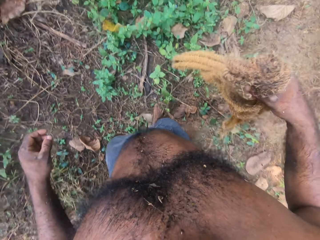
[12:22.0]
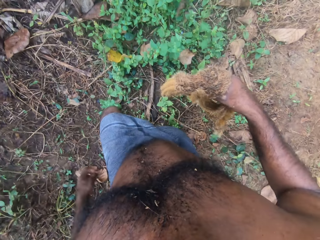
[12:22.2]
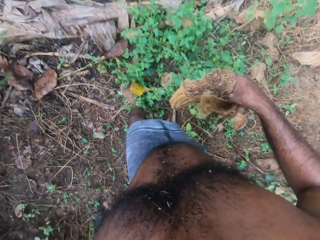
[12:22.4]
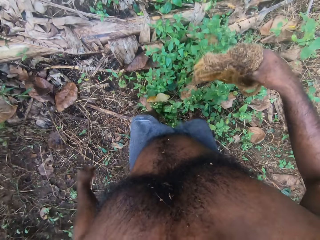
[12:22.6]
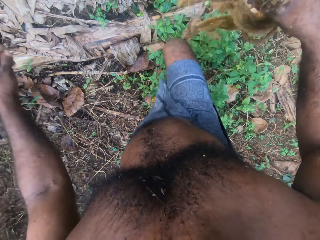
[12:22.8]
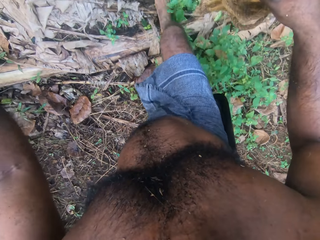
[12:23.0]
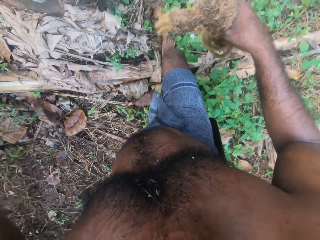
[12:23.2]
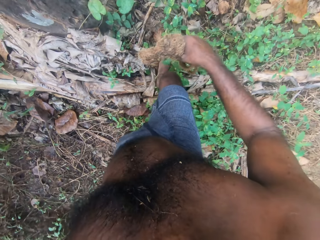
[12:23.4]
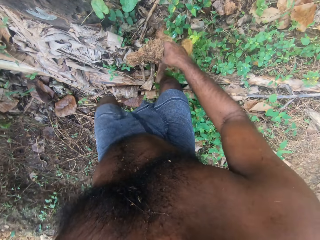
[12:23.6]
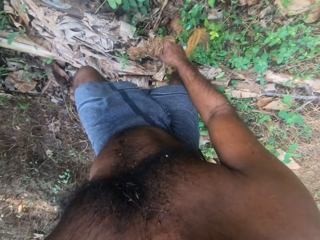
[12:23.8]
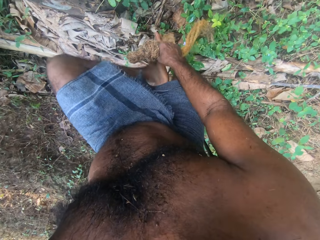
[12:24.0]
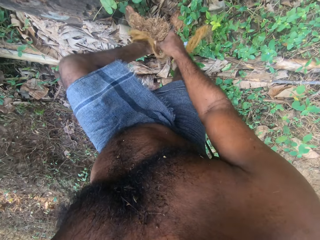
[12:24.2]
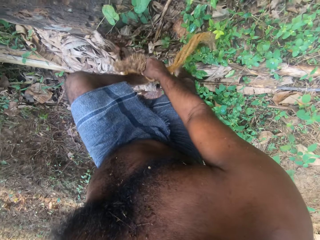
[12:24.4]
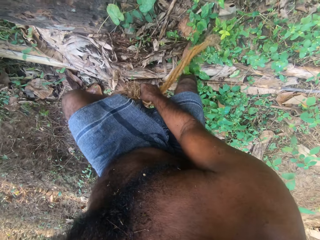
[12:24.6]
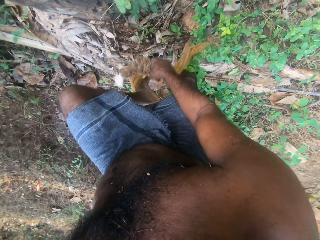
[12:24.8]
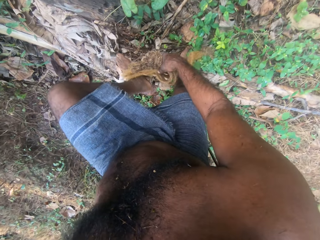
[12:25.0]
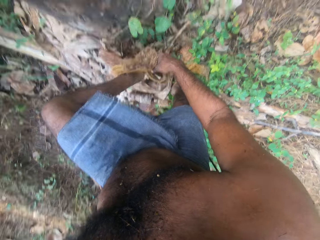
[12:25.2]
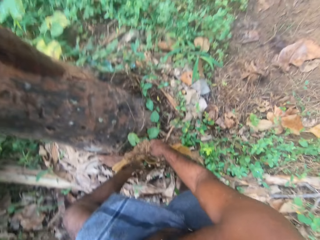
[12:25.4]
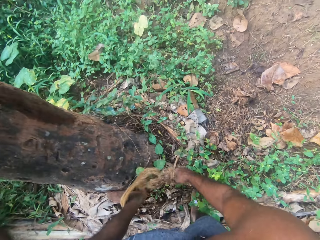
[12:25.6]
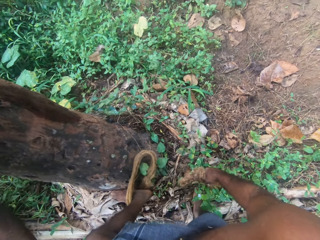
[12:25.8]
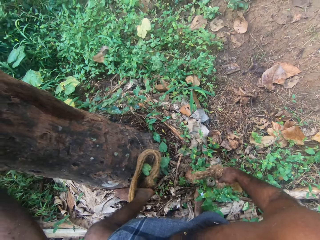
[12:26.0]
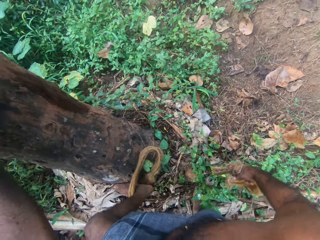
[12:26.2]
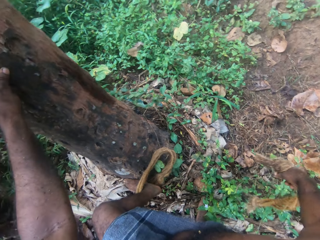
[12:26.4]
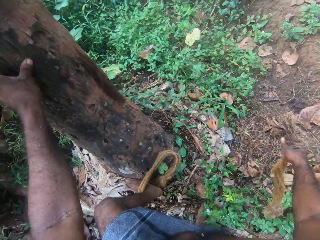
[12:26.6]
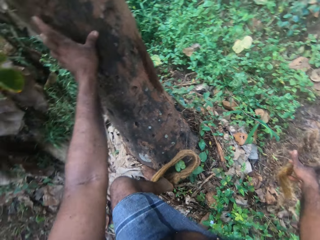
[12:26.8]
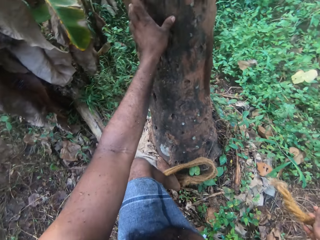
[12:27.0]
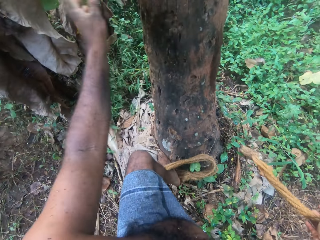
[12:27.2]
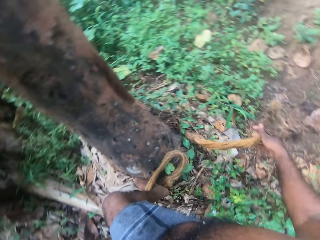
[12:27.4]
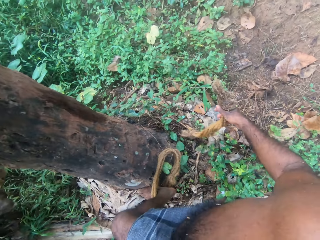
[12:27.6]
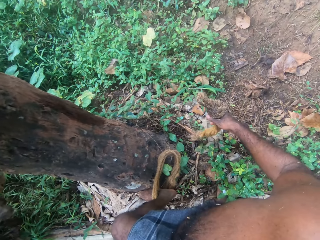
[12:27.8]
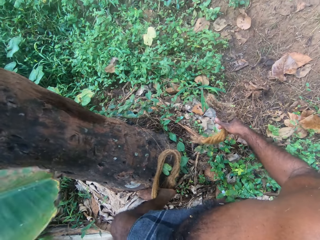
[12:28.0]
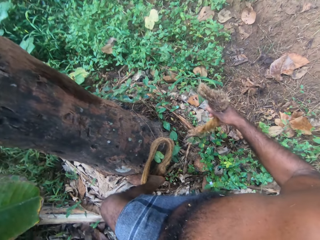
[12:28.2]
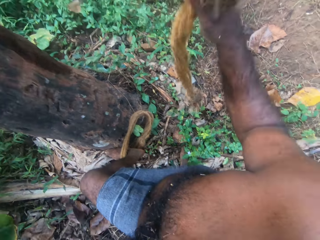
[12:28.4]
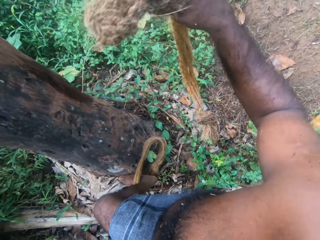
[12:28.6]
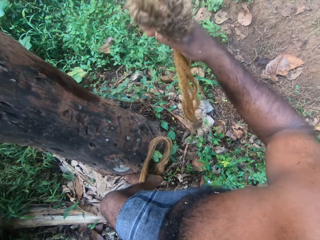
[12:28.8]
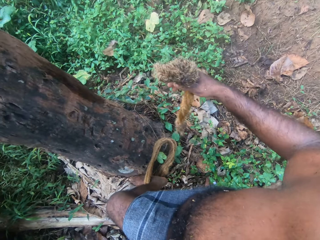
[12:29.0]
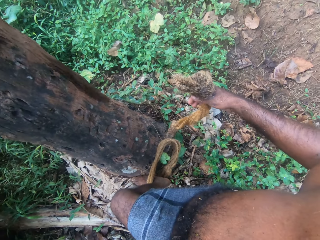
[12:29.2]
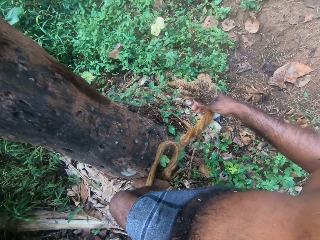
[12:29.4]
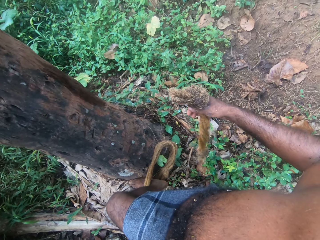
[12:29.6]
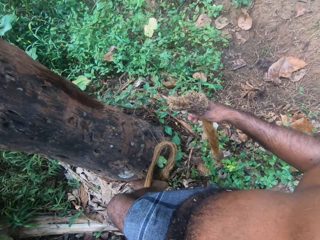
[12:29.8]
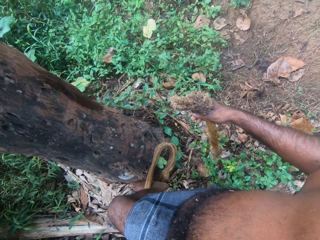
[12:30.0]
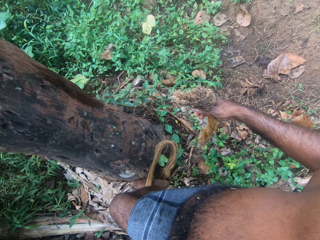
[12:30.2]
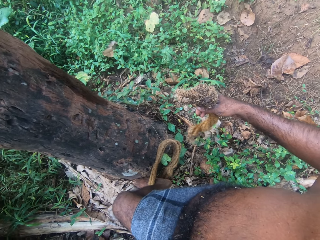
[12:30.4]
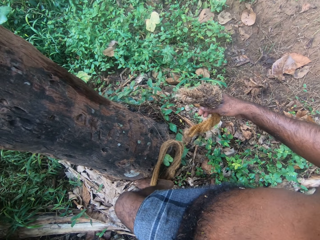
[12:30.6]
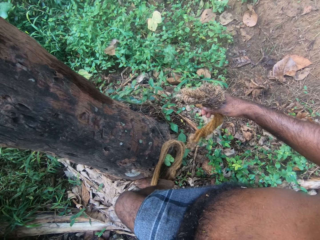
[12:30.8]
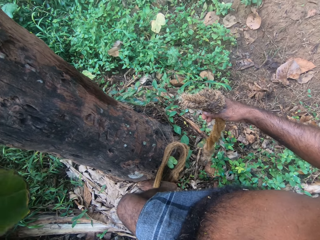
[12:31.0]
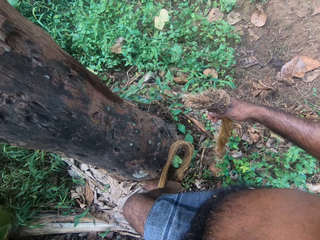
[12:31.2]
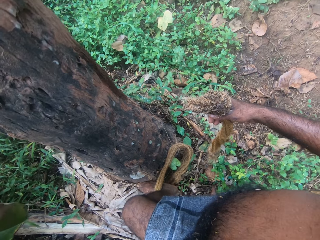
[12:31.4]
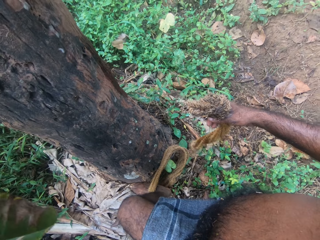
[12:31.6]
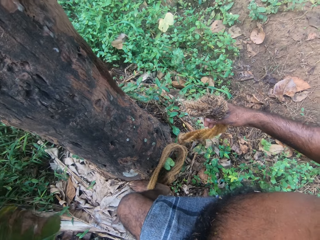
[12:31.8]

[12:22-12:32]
The camera wearer moves around. He puts the rope on his left foot. He looks around. He holds the leaf with his left hand.

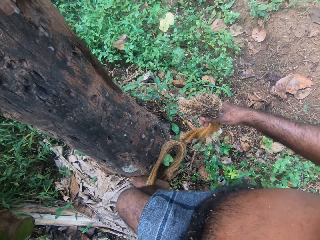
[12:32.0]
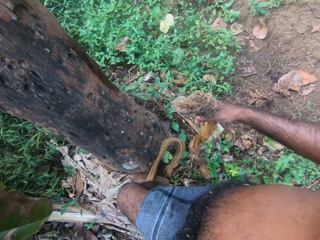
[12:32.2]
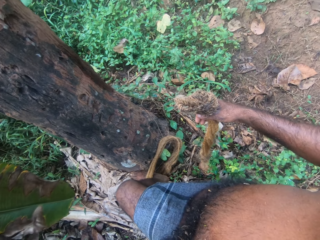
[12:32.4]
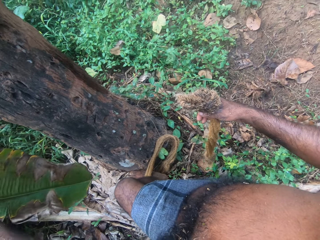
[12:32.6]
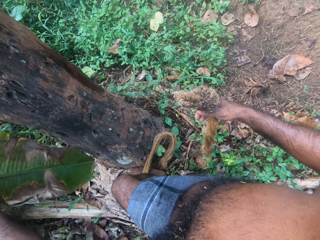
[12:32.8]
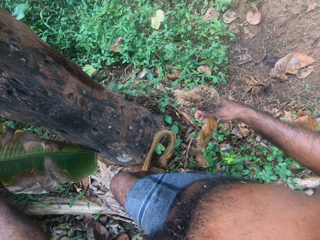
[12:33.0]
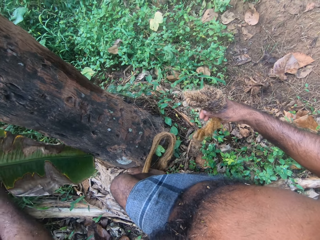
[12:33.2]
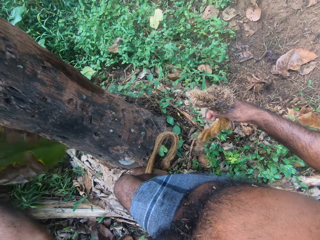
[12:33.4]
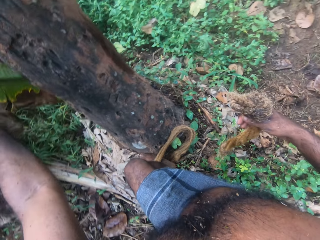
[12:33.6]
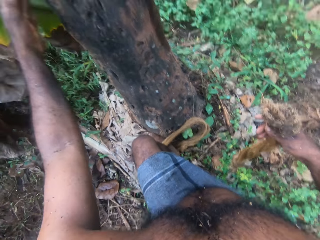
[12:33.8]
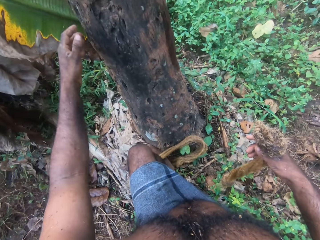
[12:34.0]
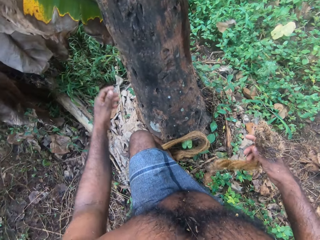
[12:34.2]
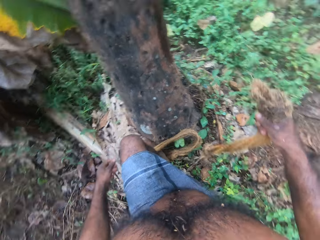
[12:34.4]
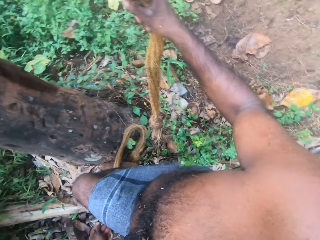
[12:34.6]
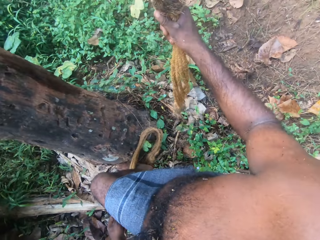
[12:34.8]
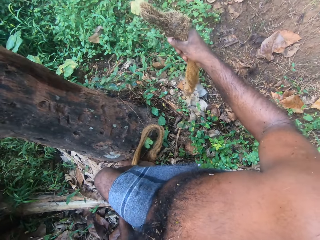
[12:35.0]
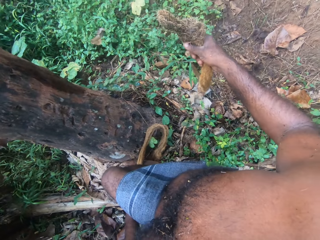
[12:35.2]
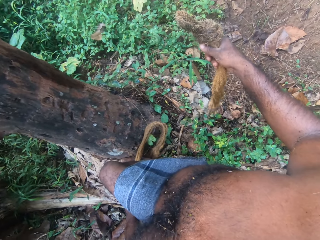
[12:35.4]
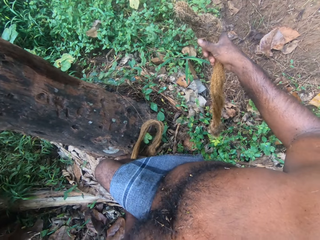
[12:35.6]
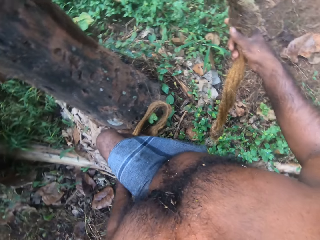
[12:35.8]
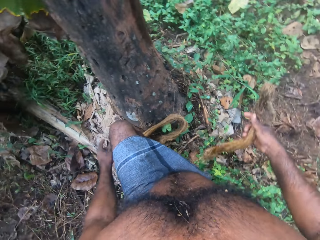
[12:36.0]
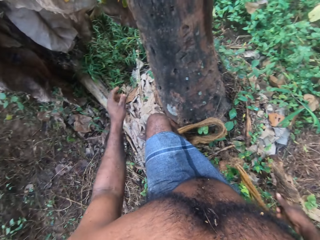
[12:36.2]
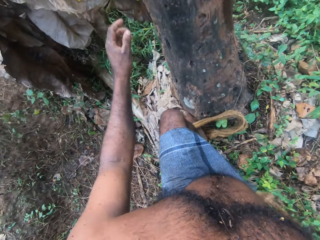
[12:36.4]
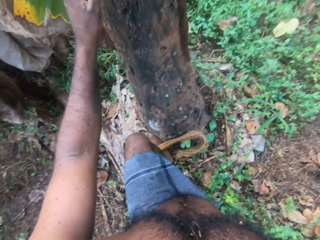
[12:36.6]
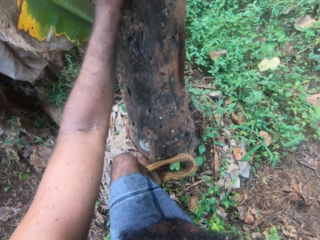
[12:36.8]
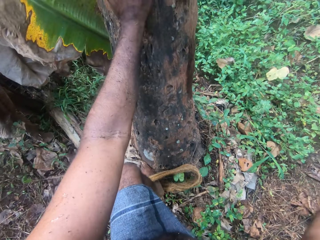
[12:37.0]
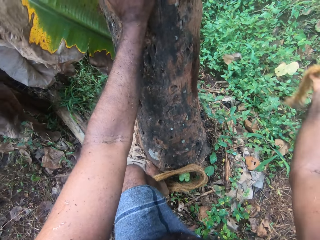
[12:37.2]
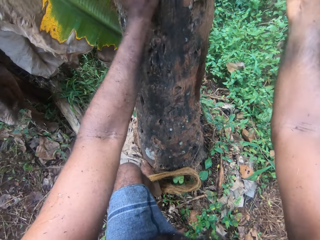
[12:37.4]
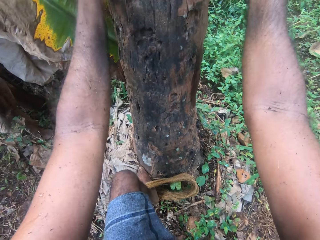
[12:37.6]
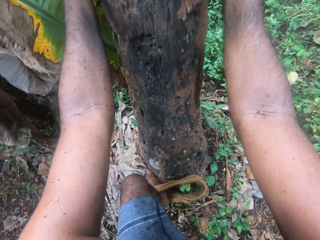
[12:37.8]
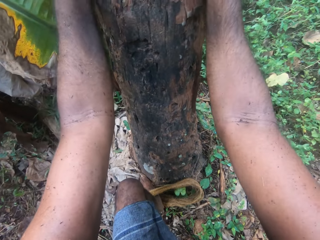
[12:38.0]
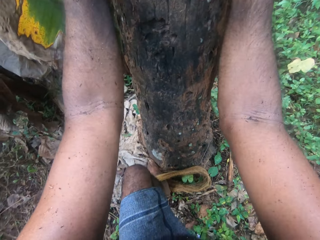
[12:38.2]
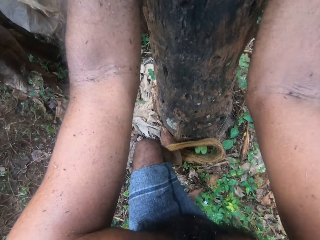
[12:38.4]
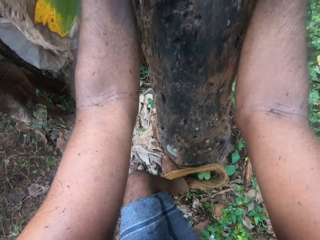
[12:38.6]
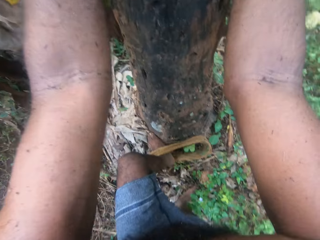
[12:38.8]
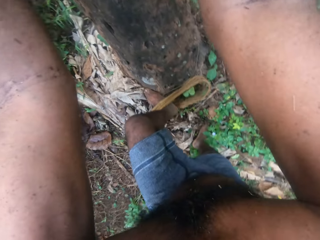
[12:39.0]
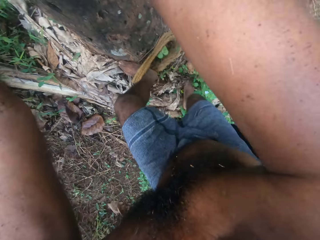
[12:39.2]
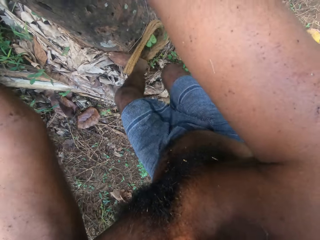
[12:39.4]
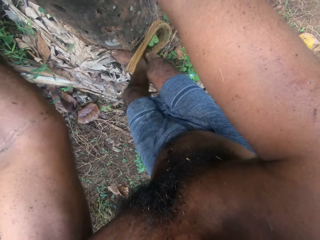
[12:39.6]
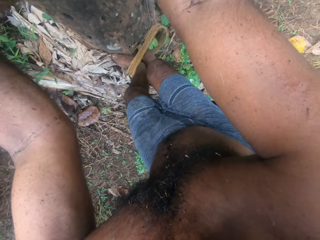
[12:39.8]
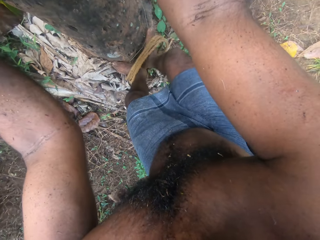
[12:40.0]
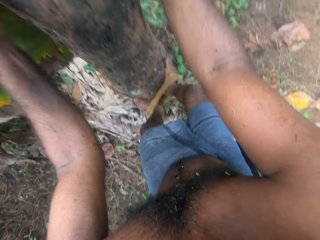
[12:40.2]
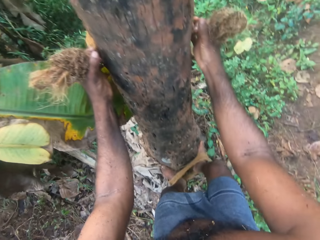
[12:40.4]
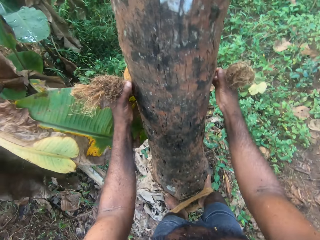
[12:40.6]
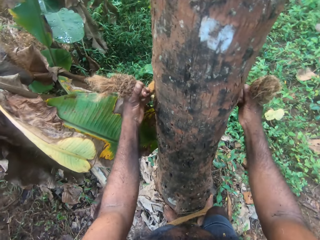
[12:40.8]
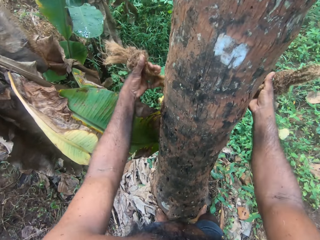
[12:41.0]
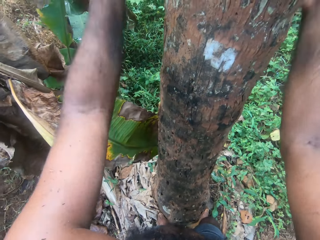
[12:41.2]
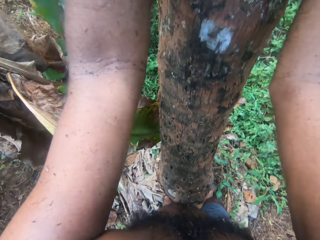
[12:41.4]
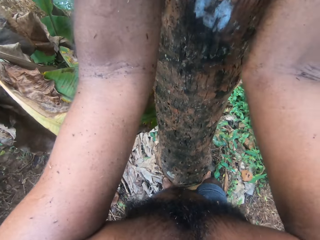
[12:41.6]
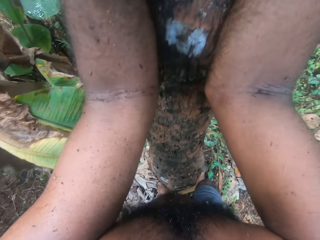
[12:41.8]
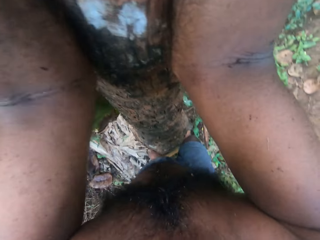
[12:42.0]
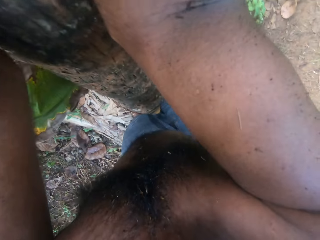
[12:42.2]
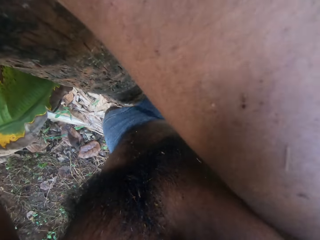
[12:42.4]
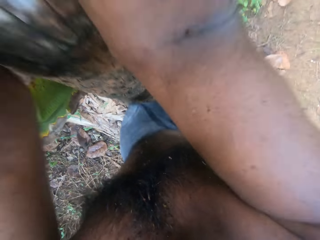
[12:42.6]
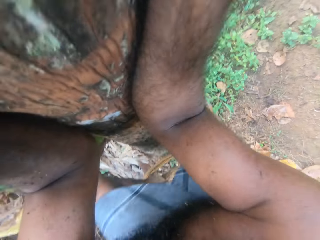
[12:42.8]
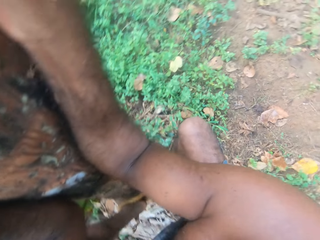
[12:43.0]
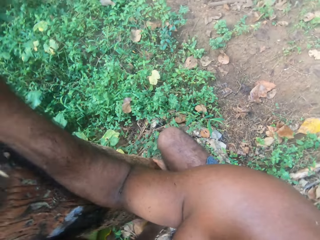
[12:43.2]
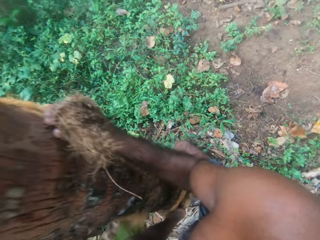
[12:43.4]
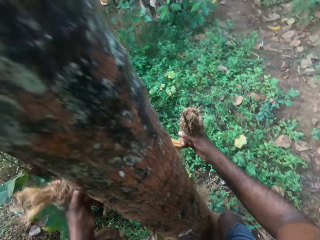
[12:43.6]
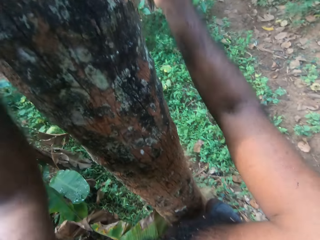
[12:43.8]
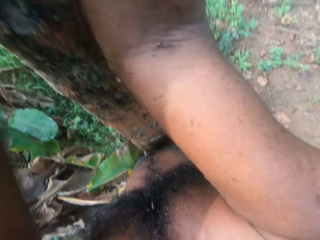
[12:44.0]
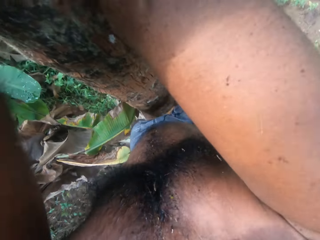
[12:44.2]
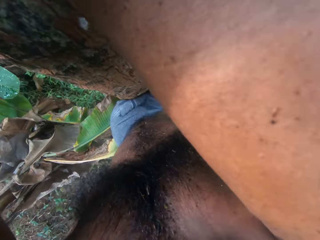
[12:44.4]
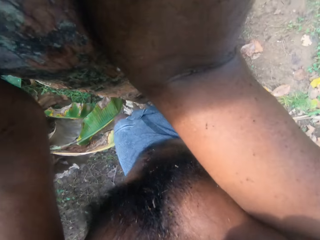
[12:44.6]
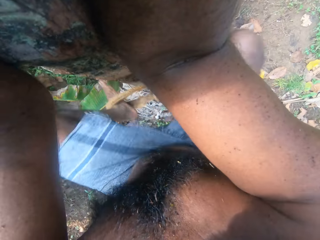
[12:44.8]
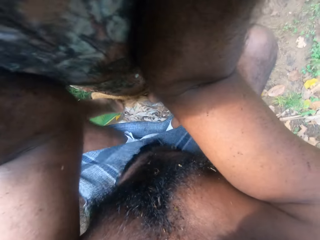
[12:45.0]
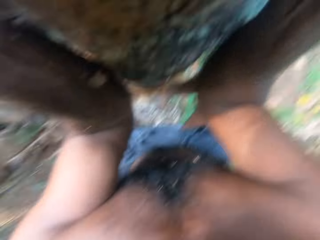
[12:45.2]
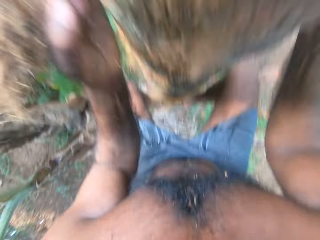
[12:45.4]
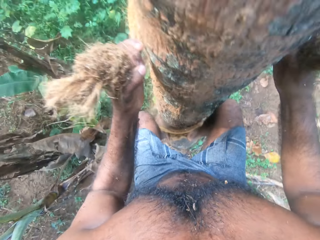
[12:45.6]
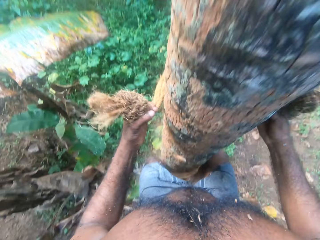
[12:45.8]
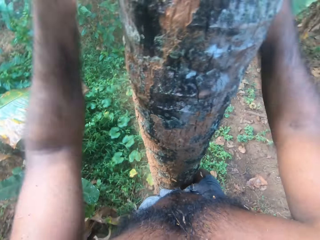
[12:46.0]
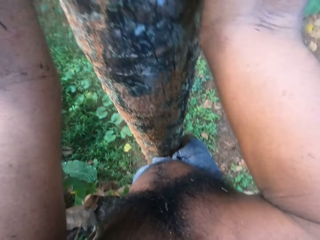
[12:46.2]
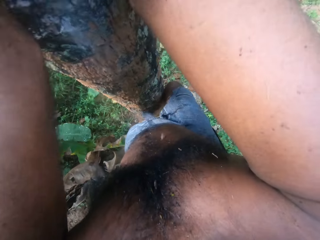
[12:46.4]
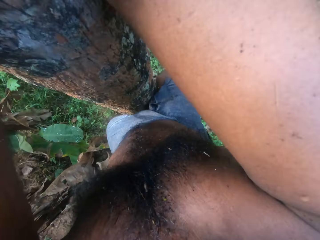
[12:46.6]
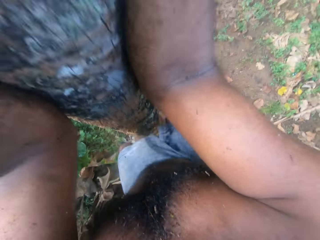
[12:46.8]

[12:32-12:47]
The camera wearer touches a banana tree leaf. He looks around. He touches the palm tree with his left hand. He climbs a tree. He climbs the palm tree.
